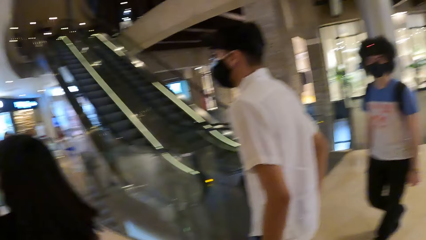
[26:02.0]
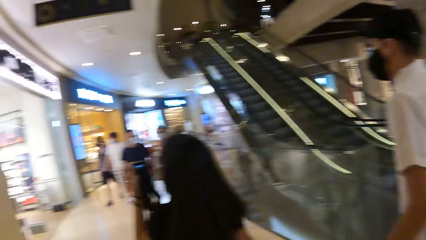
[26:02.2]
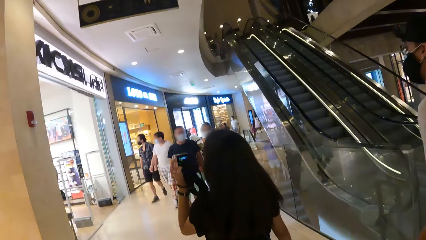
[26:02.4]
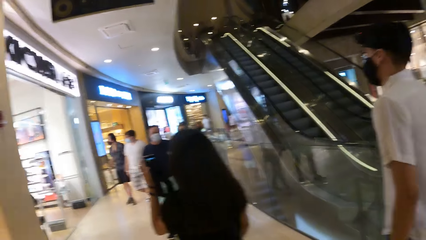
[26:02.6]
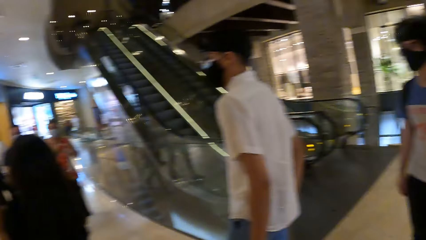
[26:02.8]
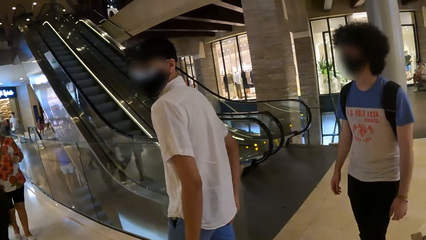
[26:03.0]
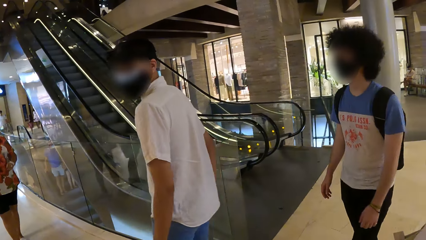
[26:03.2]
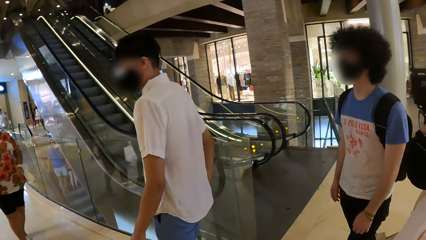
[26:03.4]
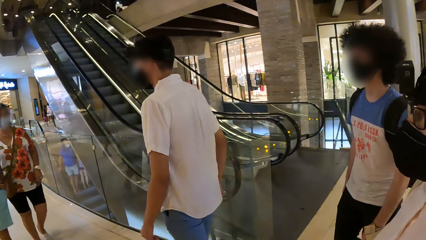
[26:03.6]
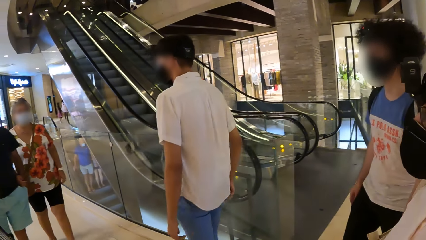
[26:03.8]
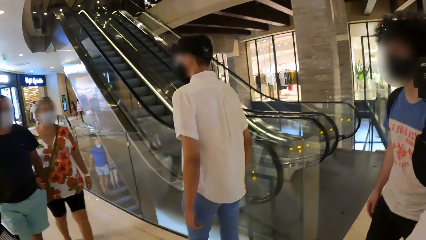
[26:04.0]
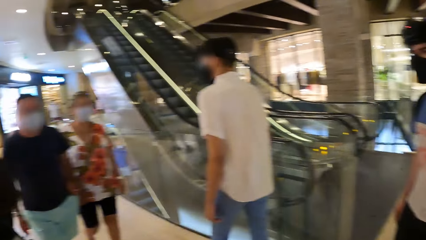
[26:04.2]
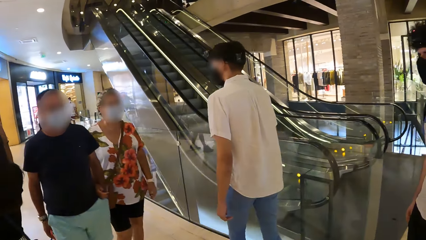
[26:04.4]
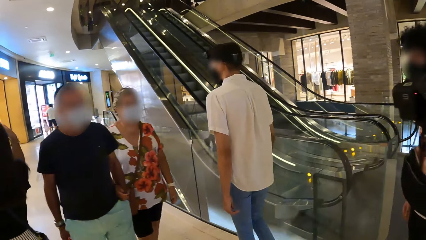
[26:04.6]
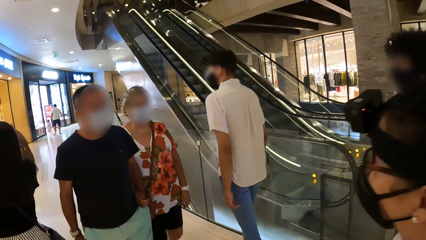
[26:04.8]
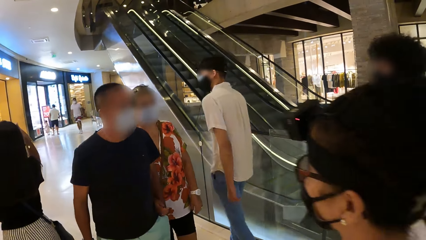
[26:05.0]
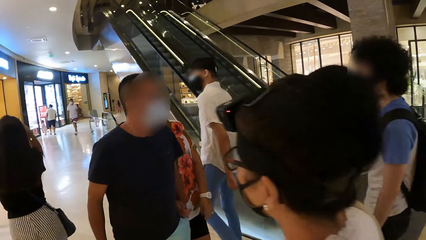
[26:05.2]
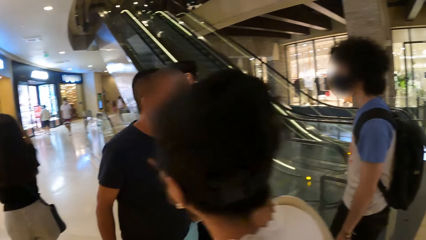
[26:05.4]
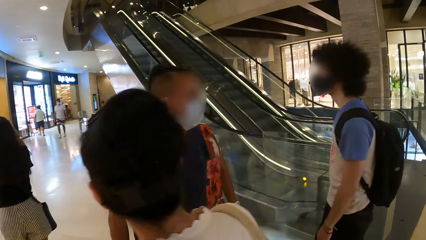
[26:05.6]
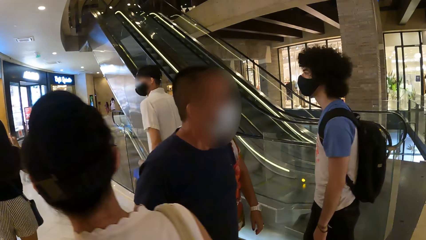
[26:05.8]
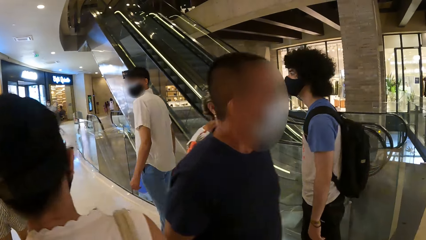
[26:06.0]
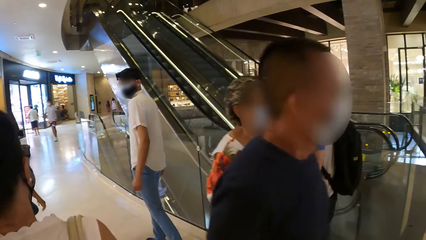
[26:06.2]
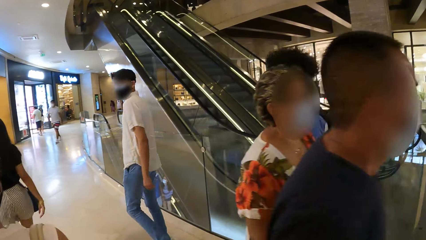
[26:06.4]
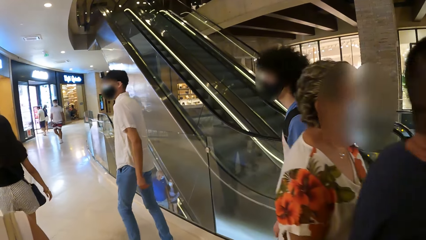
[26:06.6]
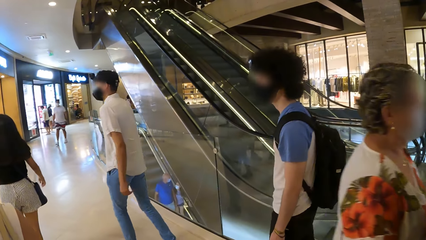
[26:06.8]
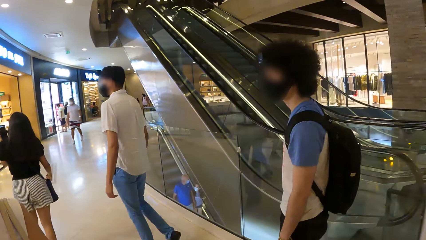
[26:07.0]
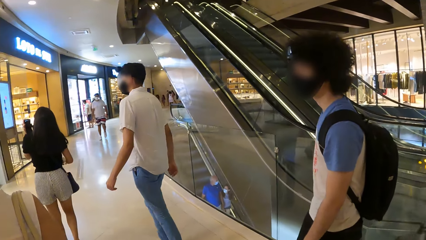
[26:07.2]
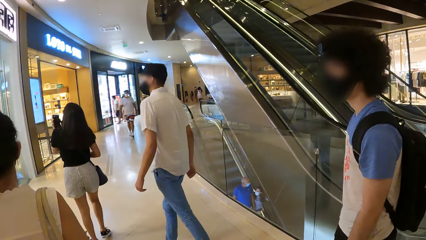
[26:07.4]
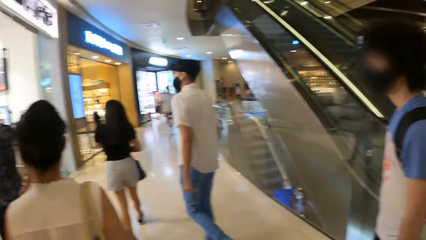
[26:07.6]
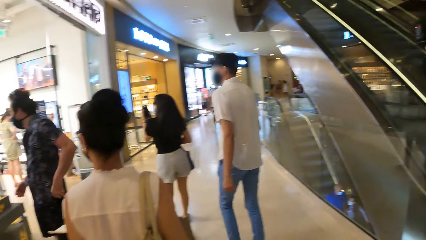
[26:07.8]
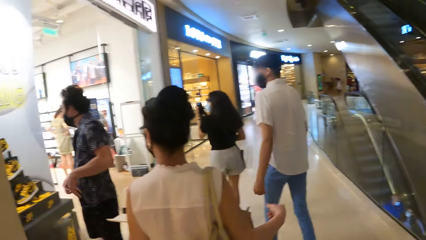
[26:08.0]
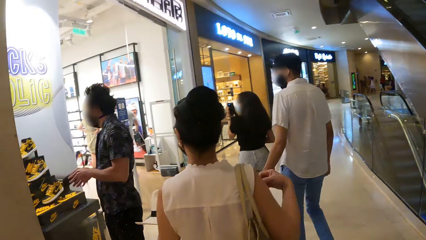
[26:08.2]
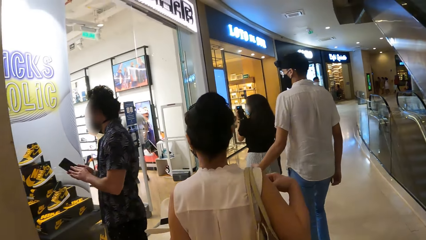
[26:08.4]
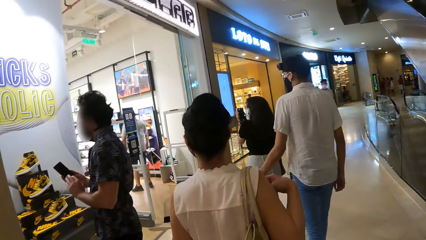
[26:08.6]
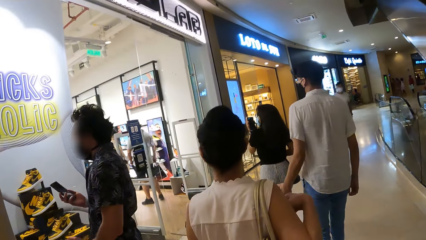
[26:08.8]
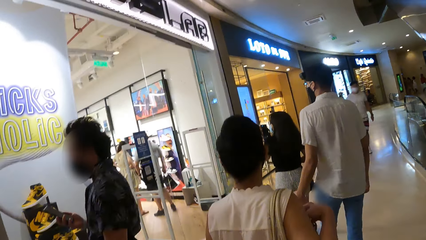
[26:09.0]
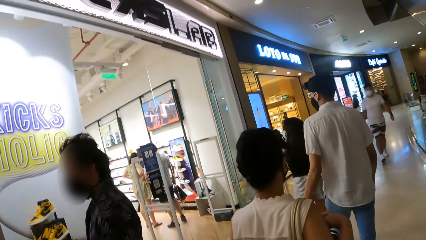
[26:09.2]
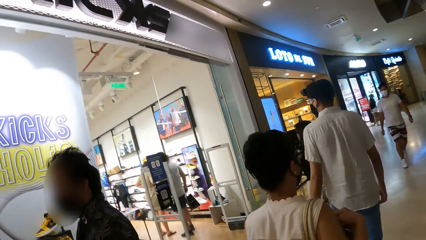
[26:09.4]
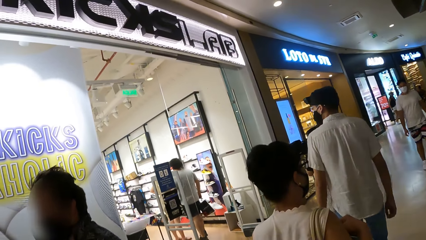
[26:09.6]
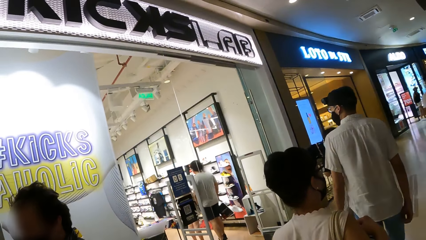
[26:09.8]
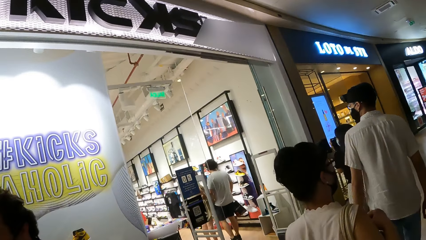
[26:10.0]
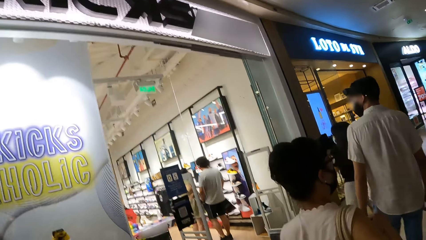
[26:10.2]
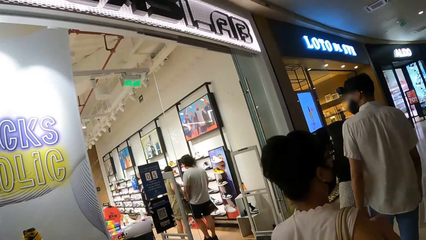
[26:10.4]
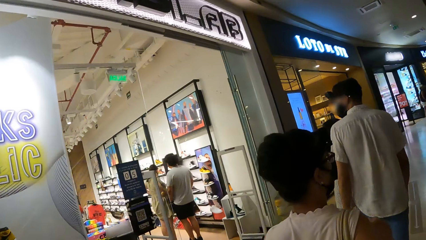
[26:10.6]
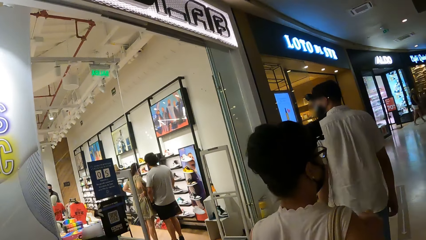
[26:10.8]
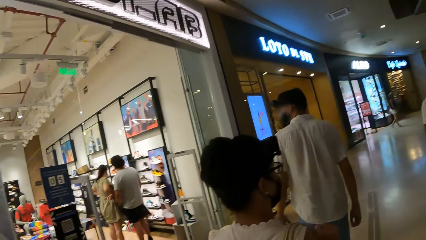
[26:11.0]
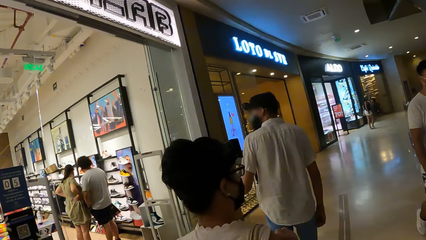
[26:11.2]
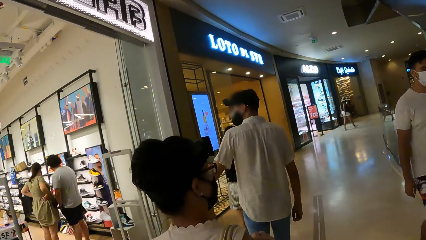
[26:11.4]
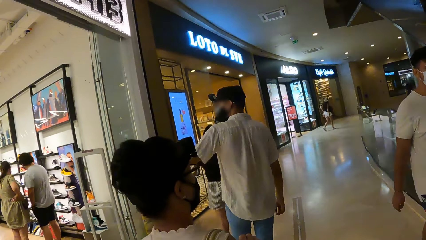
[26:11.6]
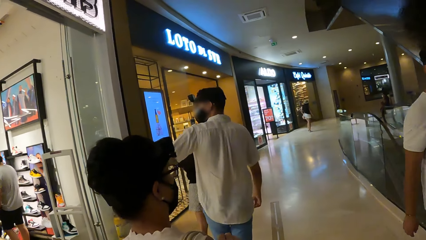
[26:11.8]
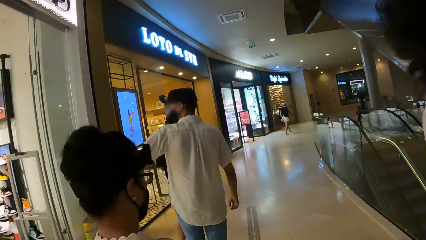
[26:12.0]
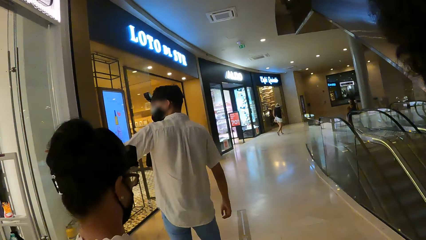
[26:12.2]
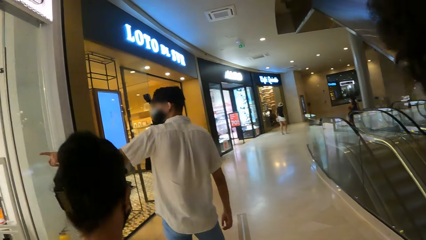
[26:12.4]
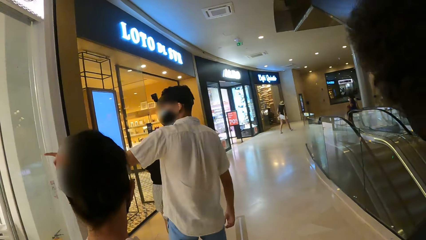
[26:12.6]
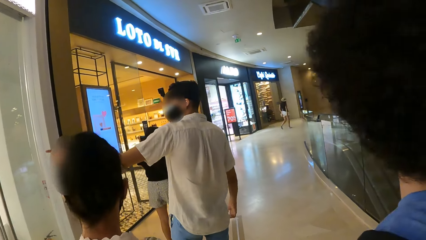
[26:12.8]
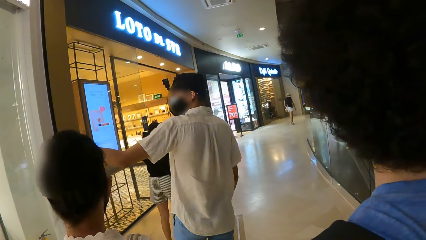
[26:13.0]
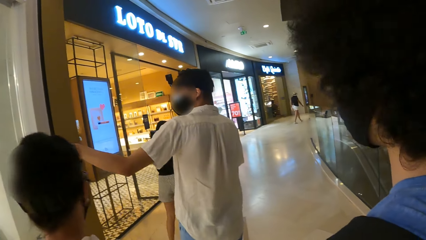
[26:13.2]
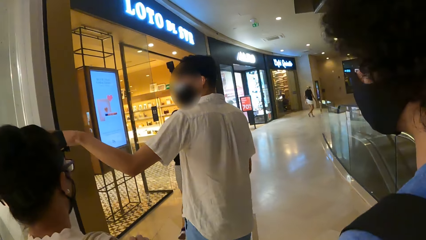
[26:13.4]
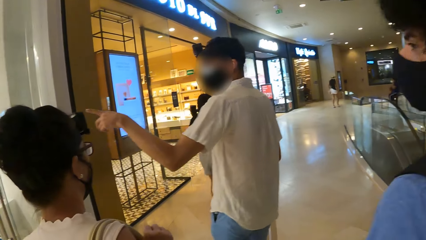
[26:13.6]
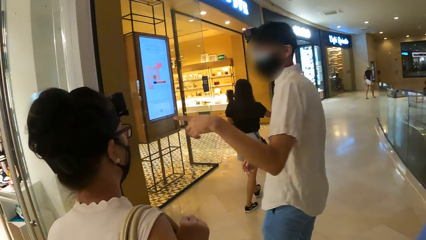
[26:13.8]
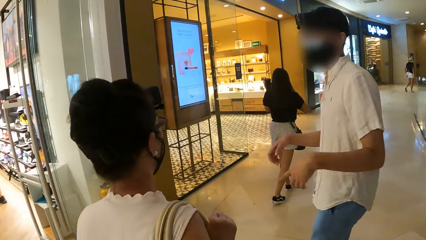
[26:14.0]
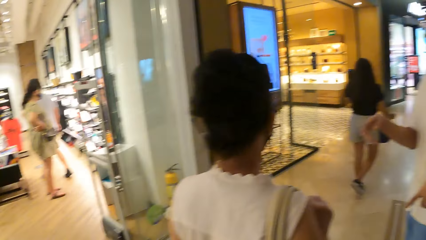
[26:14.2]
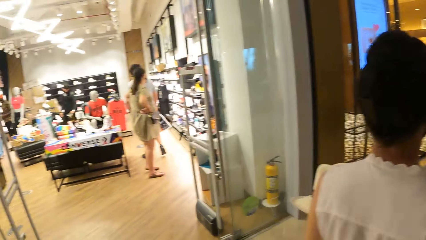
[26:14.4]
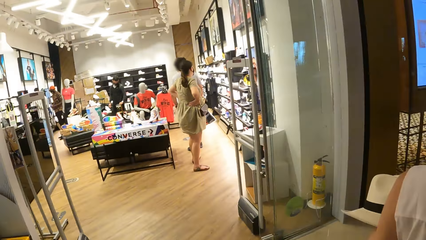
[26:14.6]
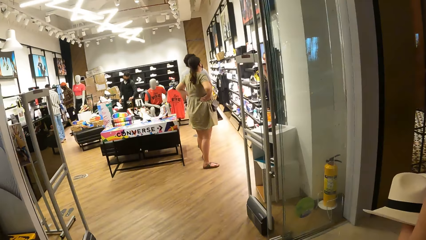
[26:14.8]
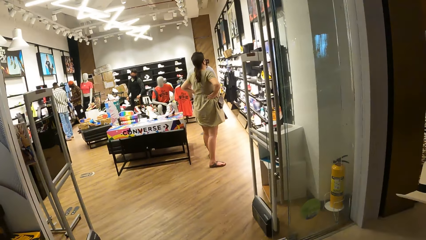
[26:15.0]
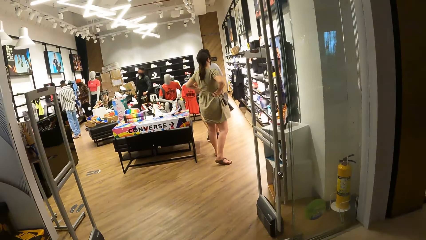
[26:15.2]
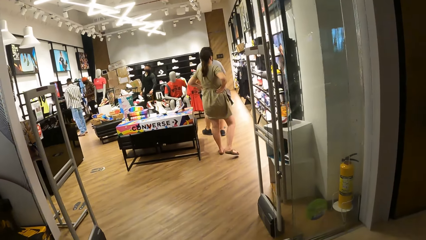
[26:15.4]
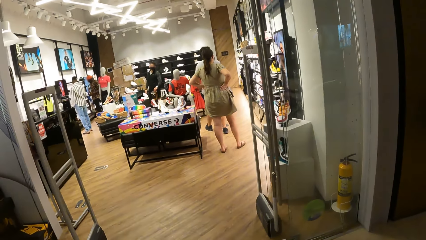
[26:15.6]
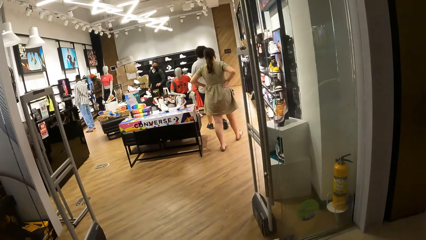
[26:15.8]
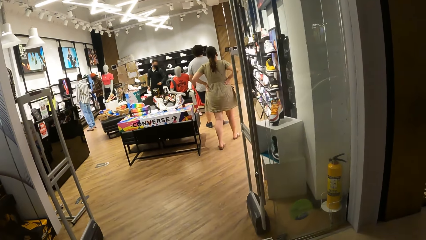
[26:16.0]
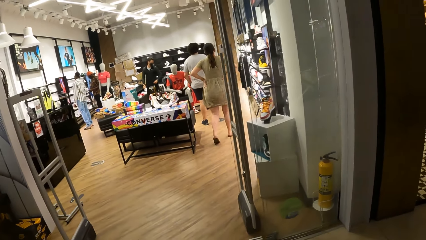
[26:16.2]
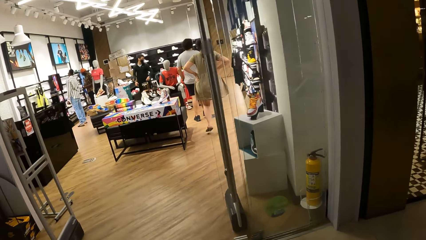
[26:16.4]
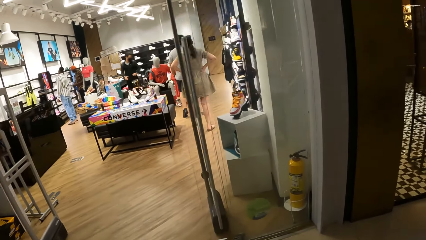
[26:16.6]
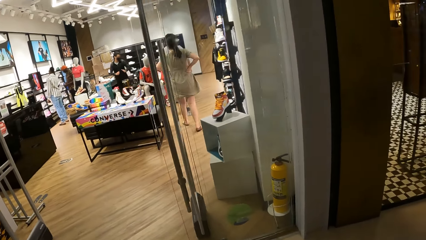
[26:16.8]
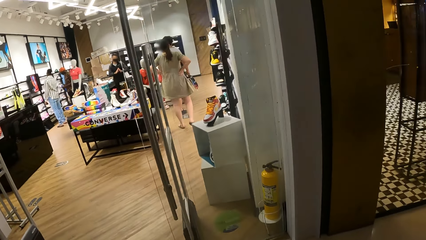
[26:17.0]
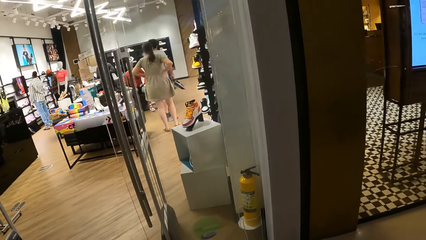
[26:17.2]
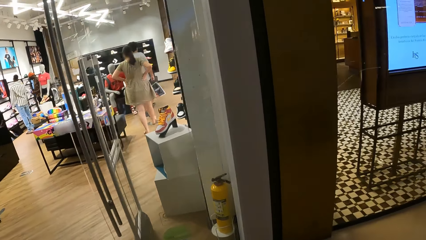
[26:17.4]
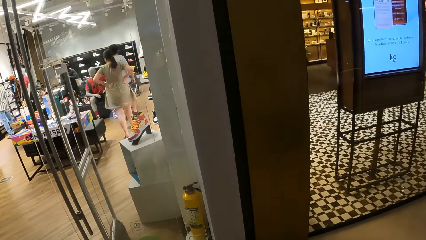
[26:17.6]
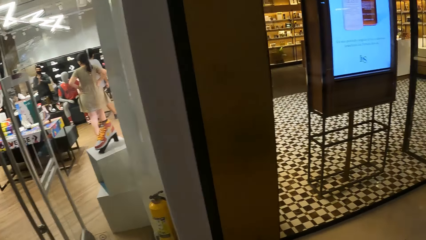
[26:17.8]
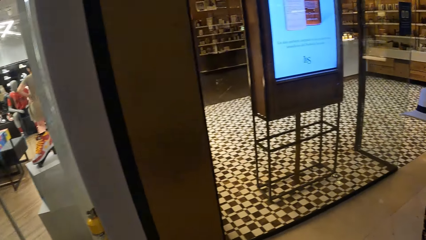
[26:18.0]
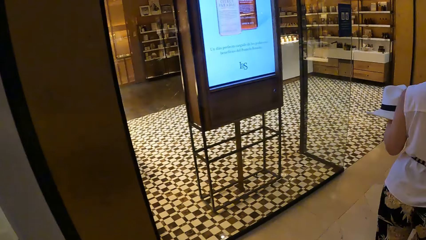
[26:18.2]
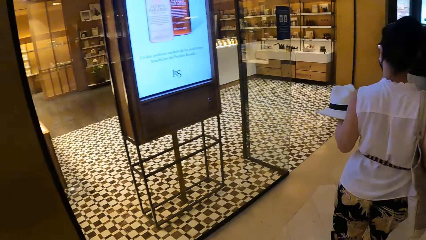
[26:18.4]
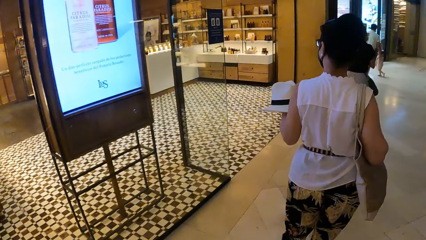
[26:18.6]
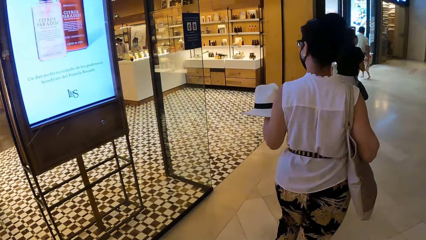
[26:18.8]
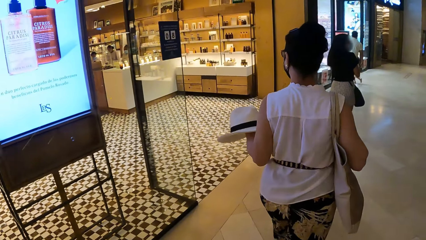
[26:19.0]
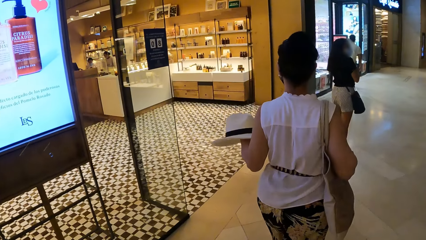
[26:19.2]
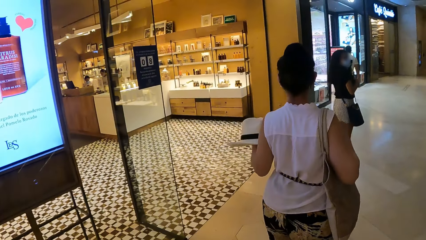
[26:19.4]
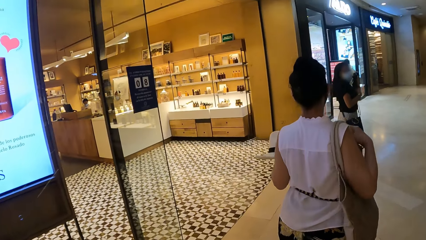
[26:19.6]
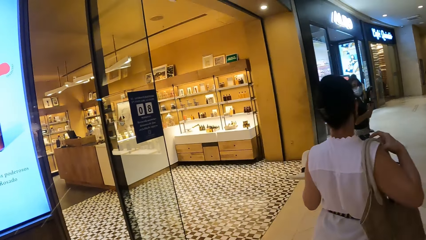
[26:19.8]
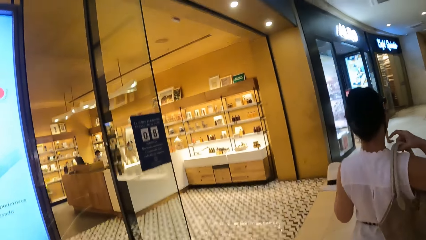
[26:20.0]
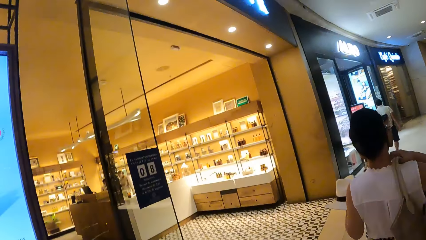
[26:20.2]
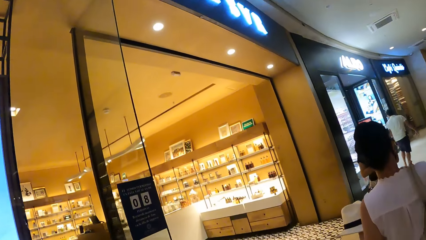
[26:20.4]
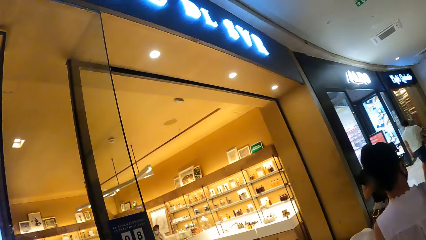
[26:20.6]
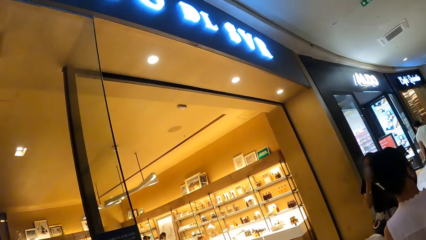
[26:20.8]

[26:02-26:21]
The camera wearer looks around. They walk in the building. They look around. They walk in the building.
